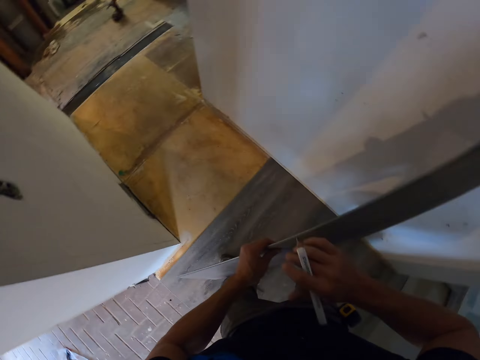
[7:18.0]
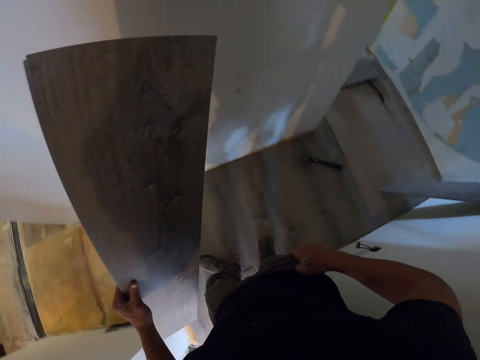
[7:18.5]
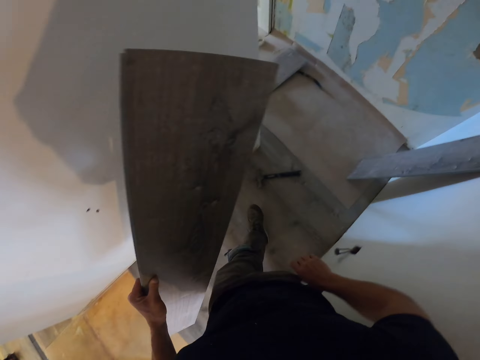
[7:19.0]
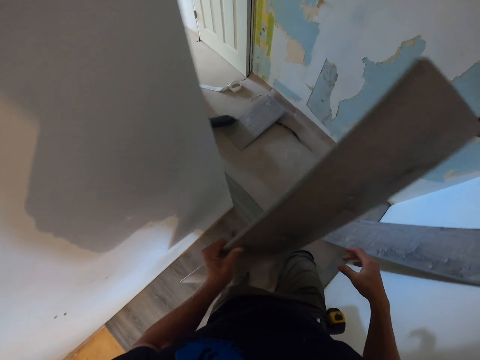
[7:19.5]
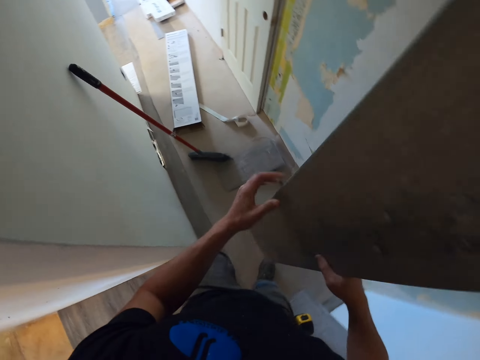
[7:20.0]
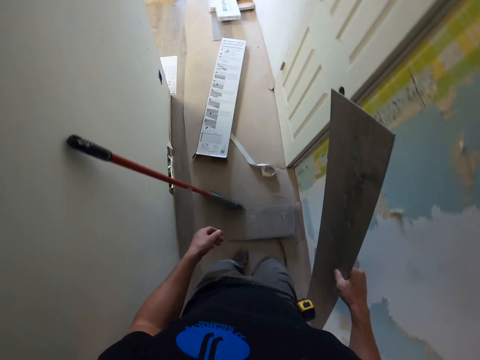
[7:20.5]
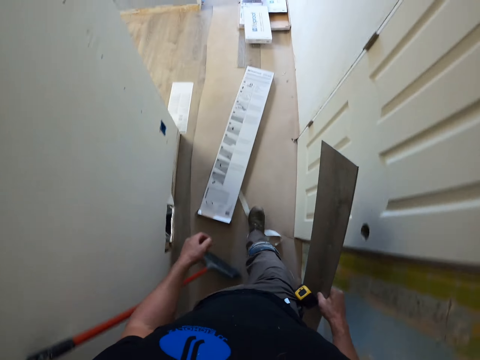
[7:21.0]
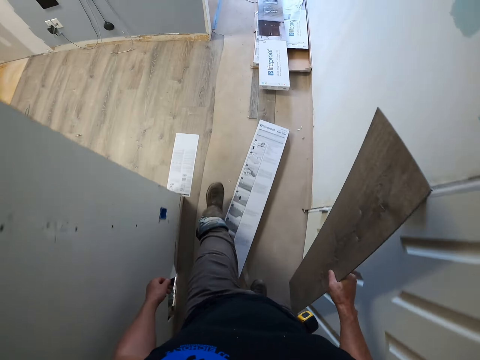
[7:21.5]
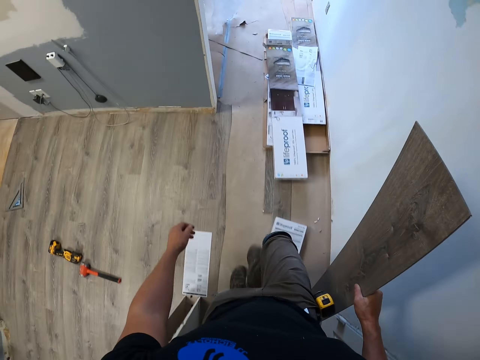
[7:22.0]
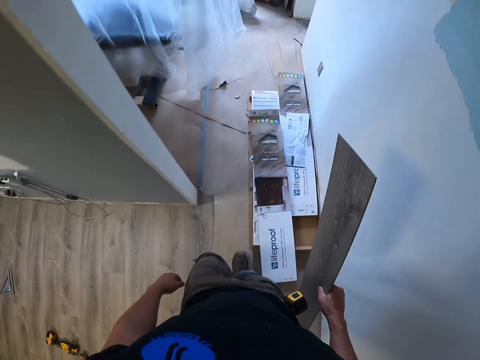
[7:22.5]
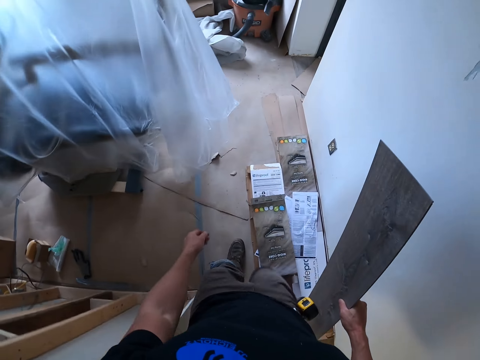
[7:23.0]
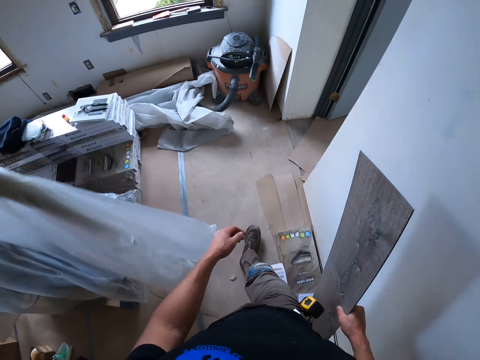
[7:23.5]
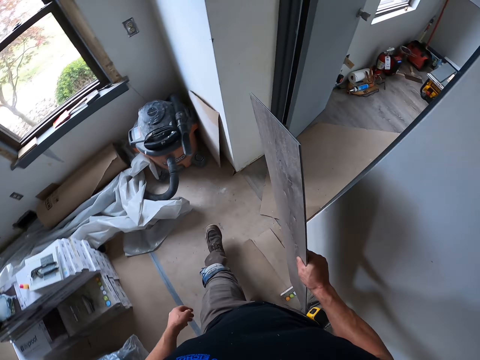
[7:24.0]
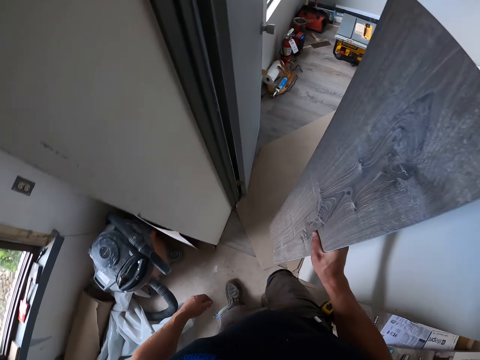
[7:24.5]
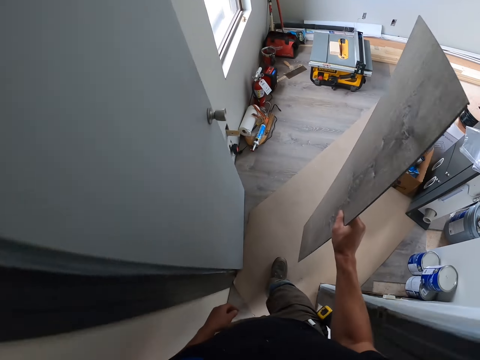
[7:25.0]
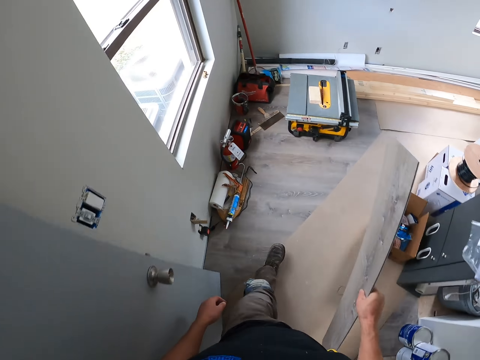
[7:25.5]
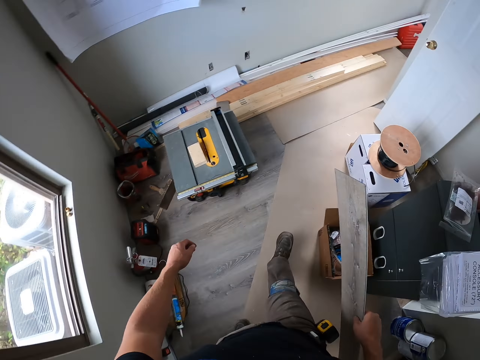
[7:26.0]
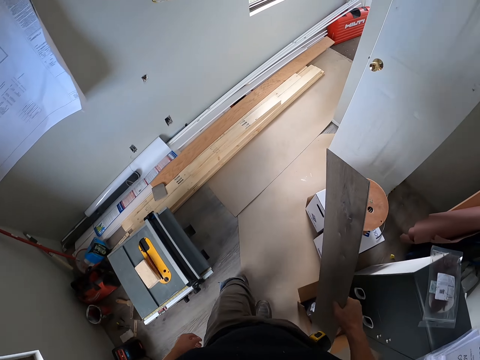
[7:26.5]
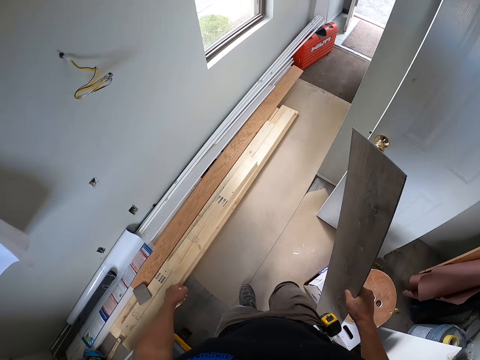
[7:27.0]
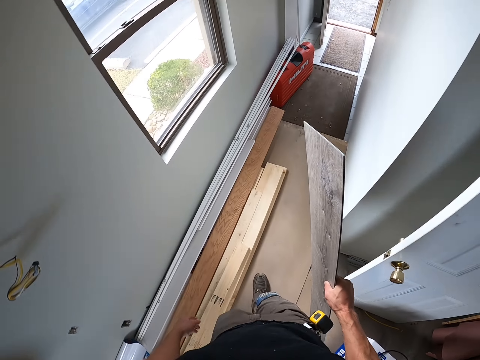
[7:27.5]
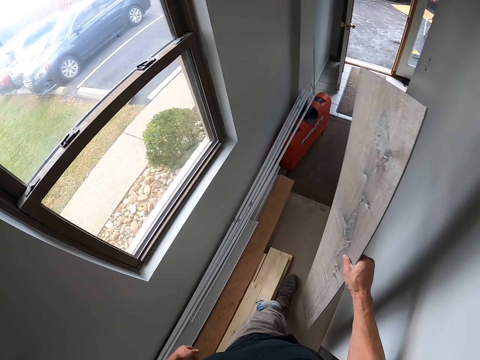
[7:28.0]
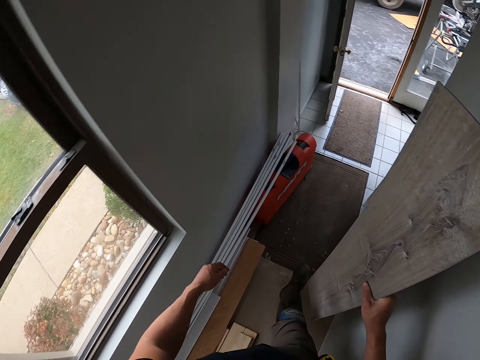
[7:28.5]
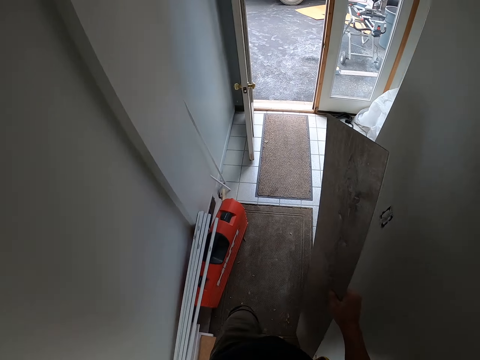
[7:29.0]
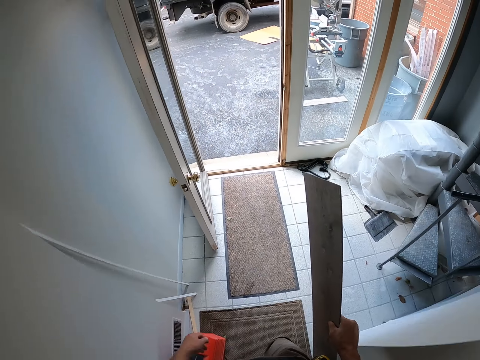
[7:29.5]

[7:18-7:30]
The camera wearer walks out with the wooden tile towards another room.

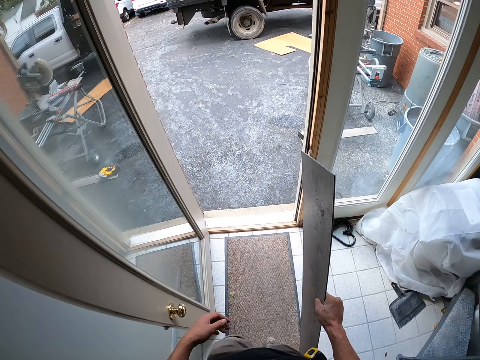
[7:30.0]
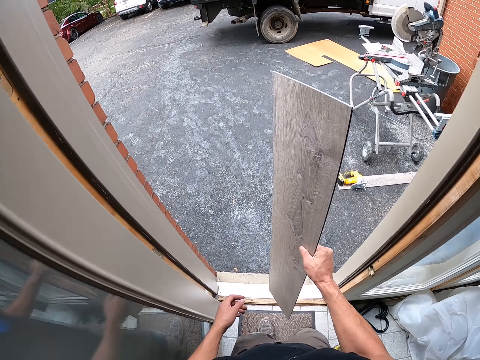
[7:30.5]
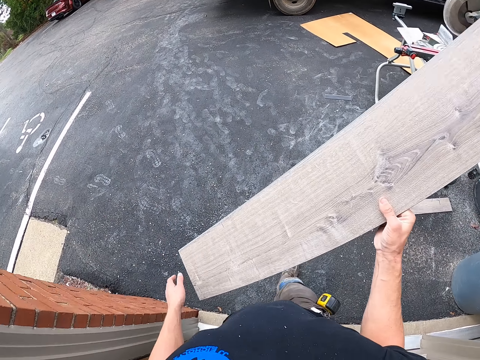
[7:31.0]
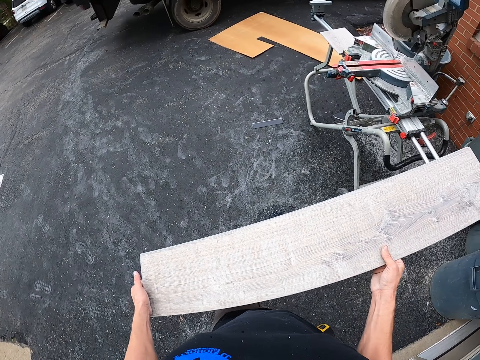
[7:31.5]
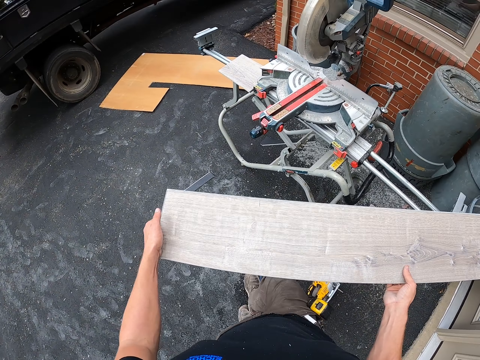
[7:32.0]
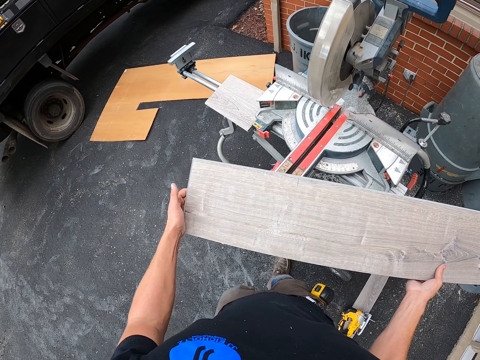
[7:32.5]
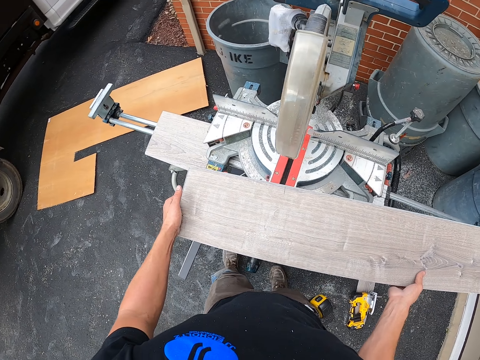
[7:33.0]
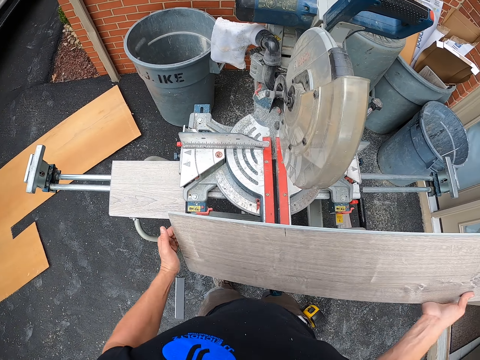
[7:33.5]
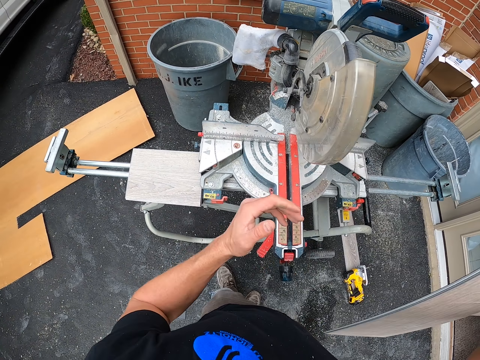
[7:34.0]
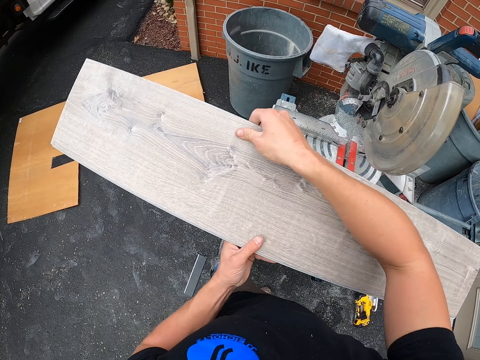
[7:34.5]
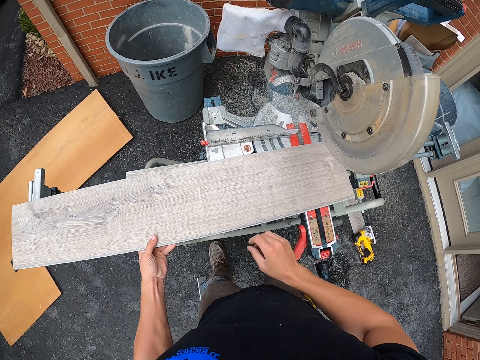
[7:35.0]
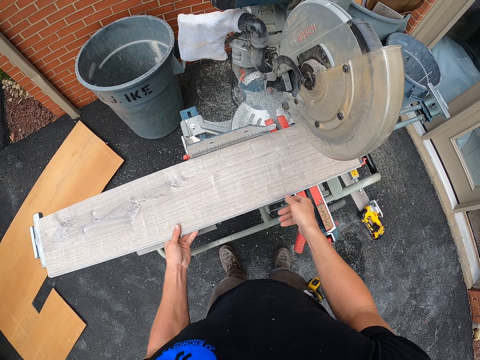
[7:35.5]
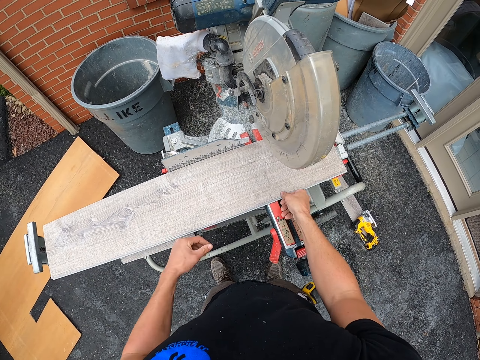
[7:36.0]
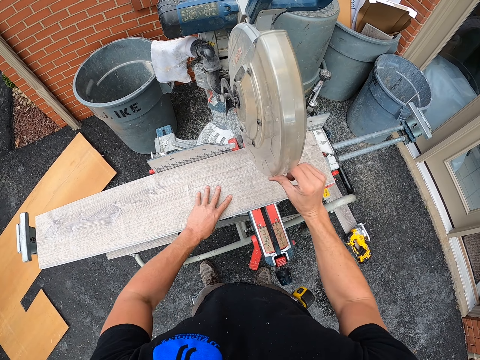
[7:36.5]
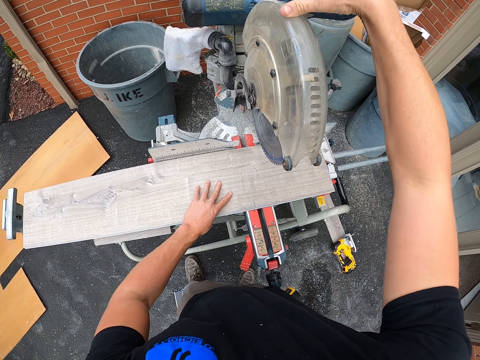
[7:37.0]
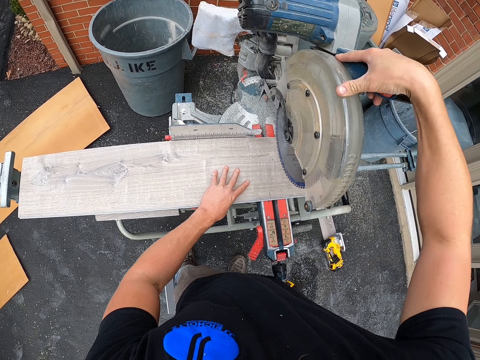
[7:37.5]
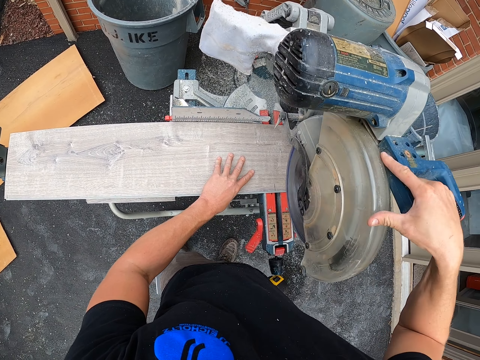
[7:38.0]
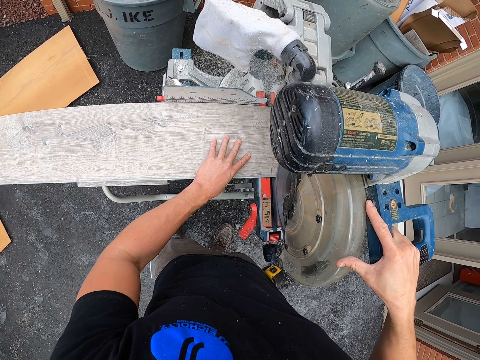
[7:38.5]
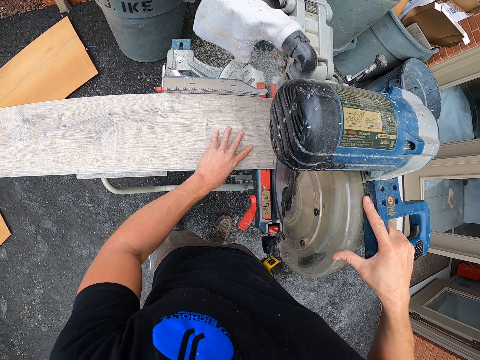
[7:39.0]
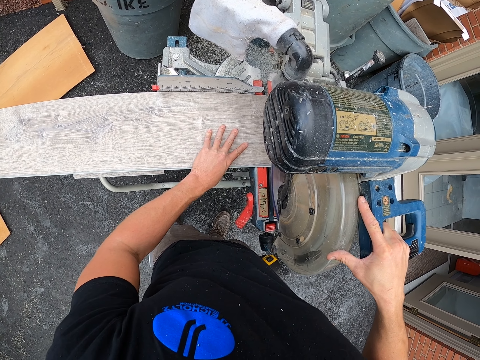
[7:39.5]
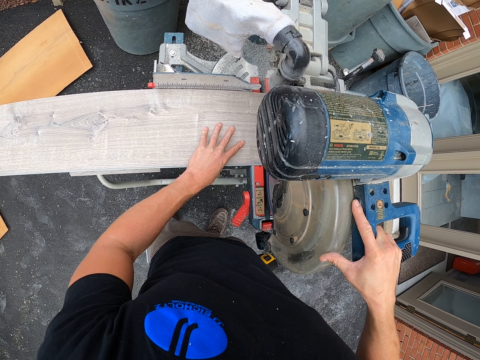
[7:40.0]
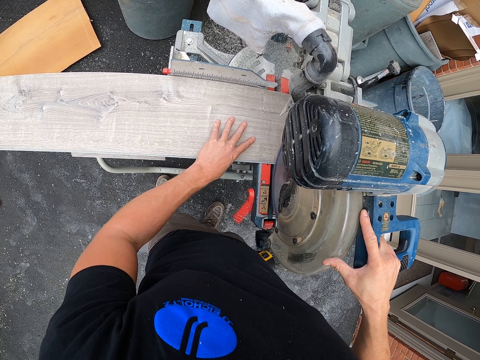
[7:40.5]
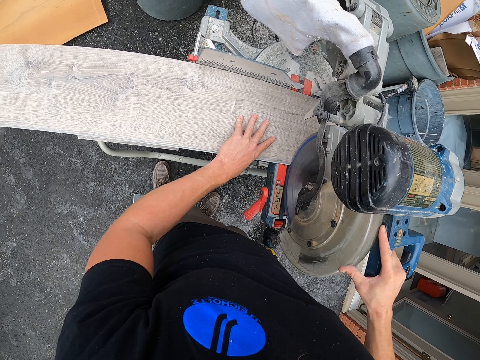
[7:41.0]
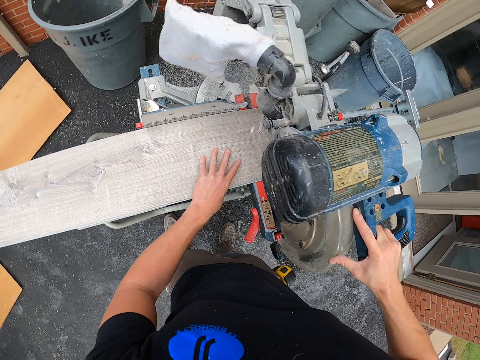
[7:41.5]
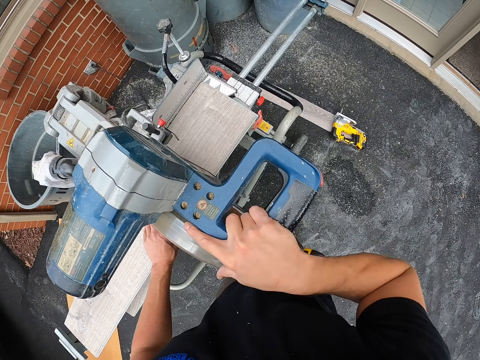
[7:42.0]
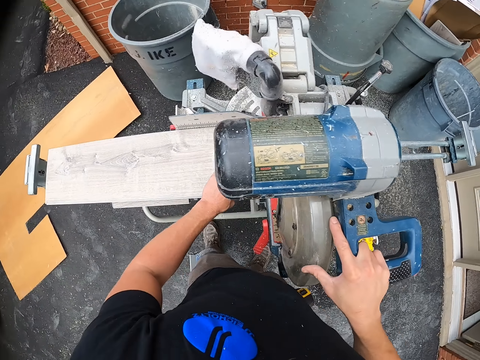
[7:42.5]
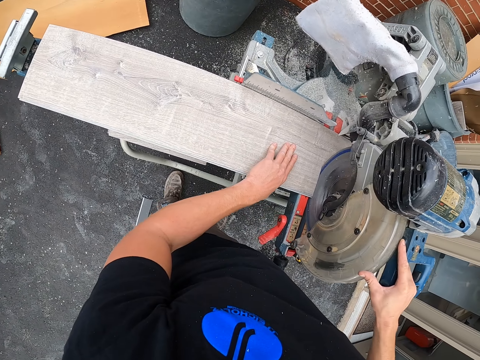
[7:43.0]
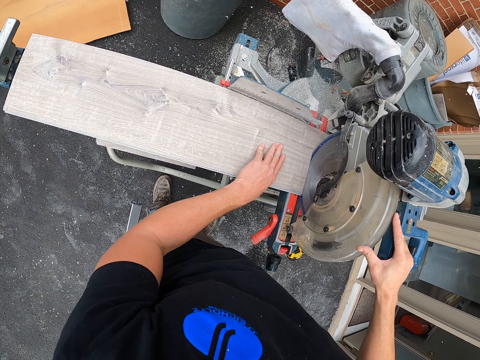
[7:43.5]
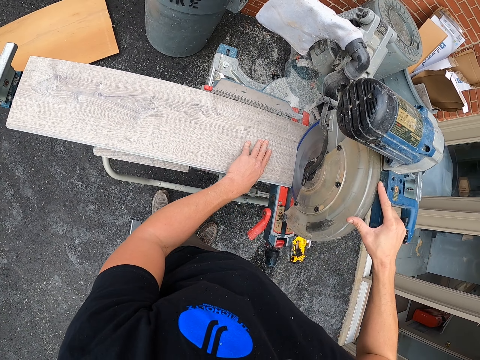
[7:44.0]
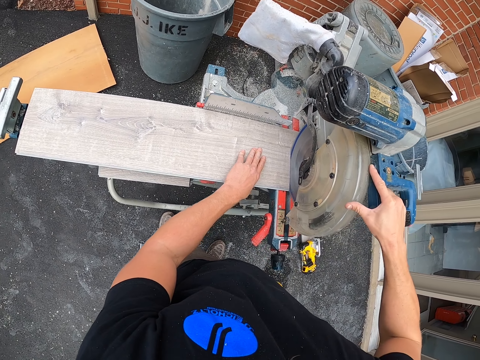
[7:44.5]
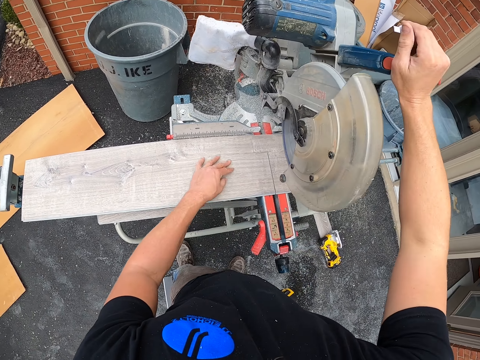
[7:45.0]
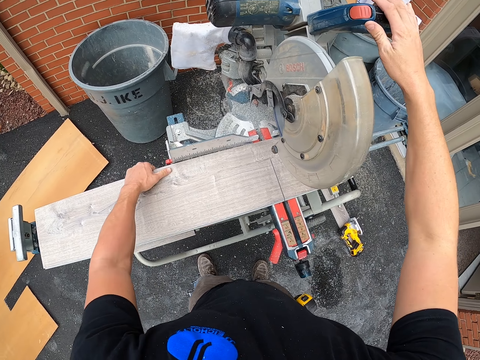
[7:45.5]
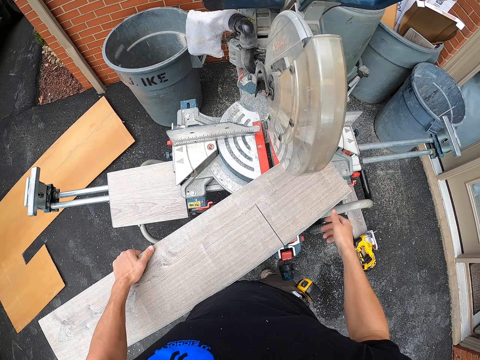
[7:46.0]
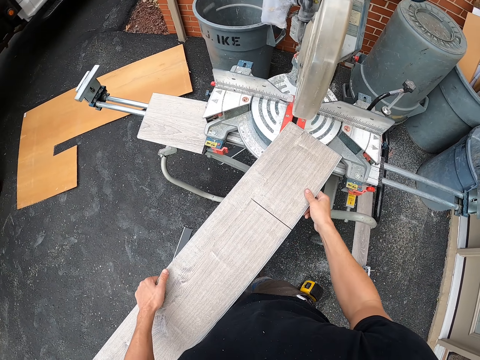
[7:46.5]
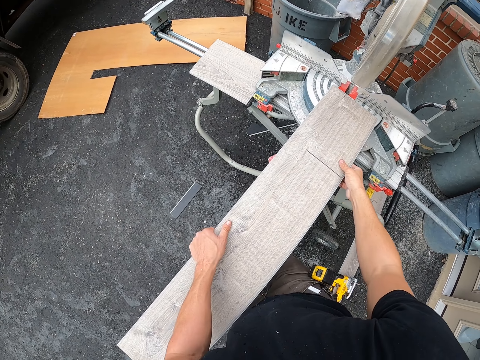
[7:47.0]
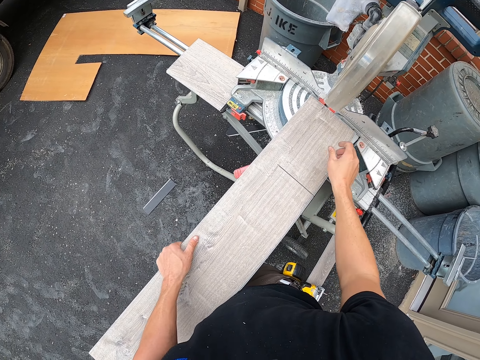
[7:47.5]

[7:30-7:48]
The camera wearer puts the wooden tile on the wood cutter machine. They turn the wood, put the wood on the wood cutter machine, adjust the wood cutter machine, cut the wooden tile with the wood cutter machine, adjust the wood cutter machine, position the wood on the wood cutter machine and turn the wooden tile.
